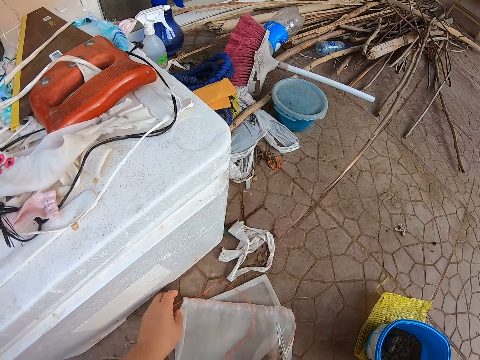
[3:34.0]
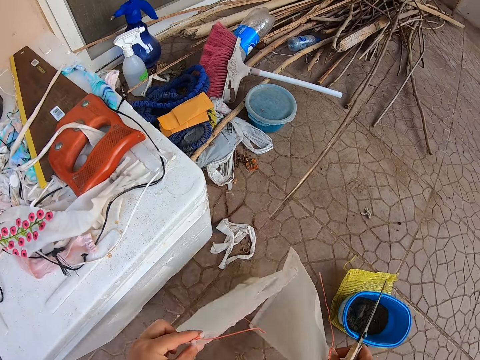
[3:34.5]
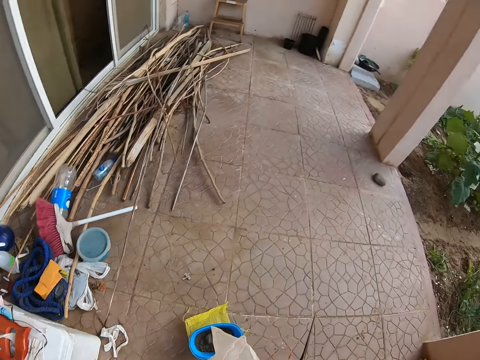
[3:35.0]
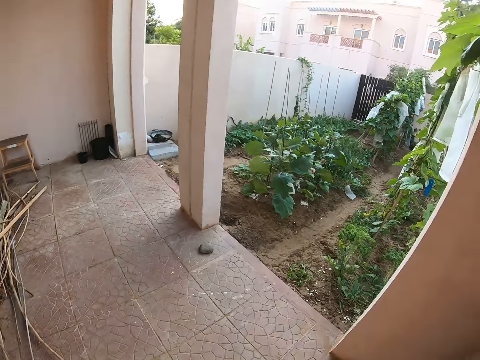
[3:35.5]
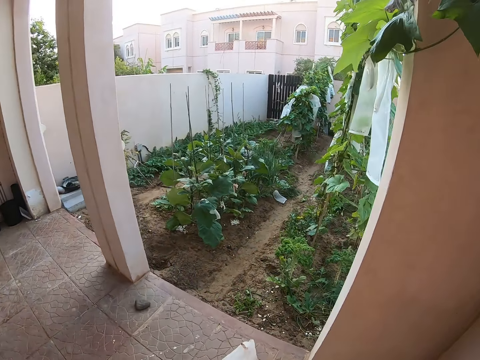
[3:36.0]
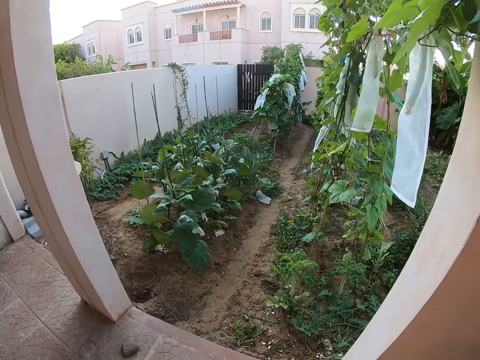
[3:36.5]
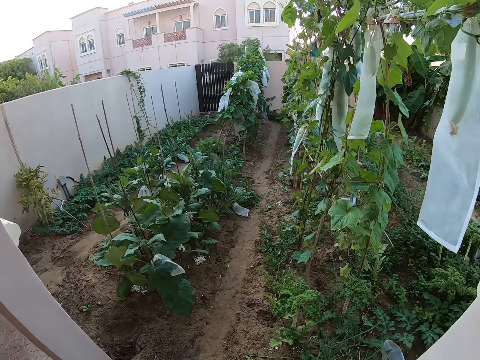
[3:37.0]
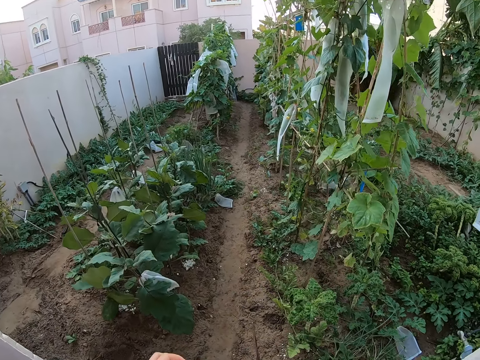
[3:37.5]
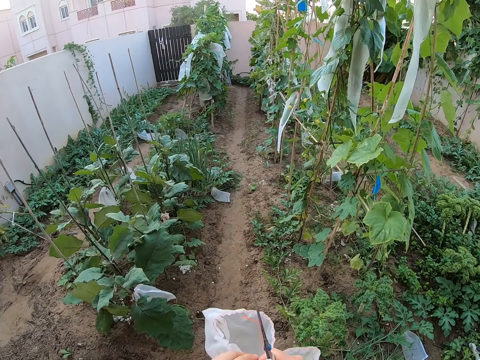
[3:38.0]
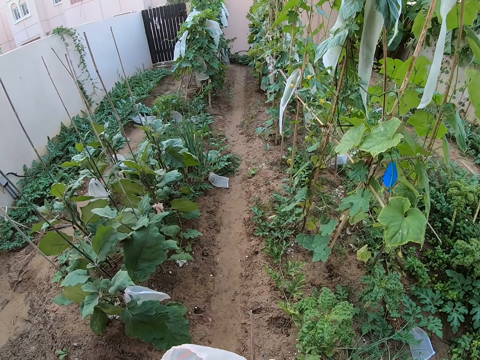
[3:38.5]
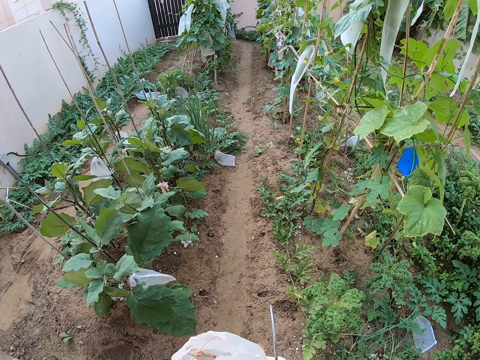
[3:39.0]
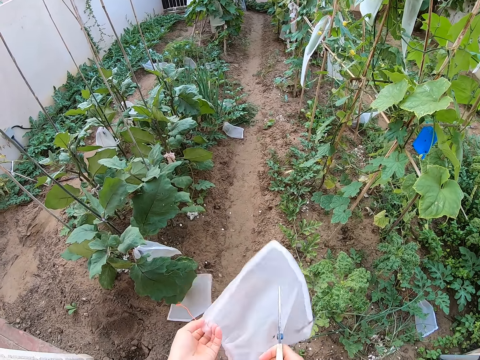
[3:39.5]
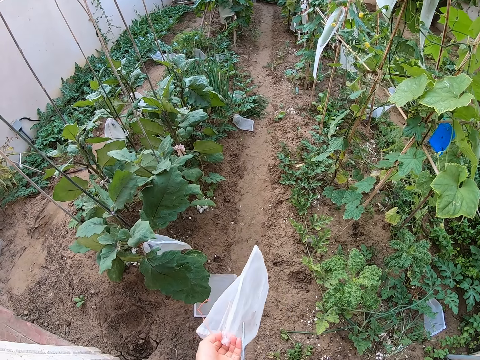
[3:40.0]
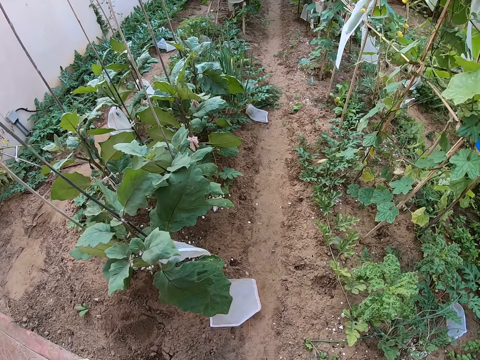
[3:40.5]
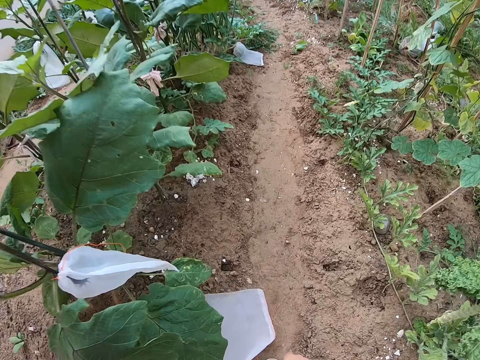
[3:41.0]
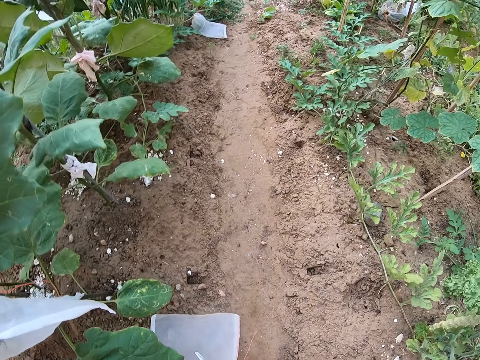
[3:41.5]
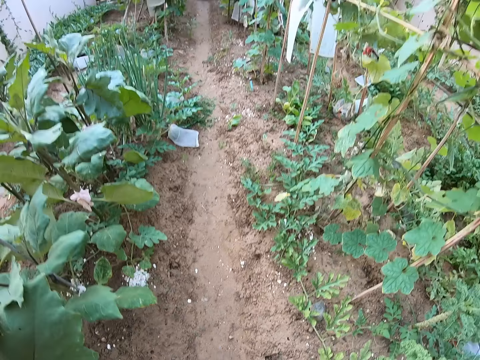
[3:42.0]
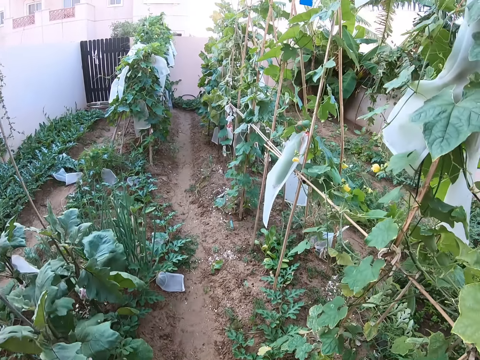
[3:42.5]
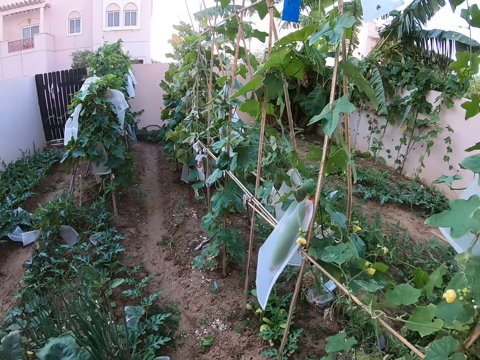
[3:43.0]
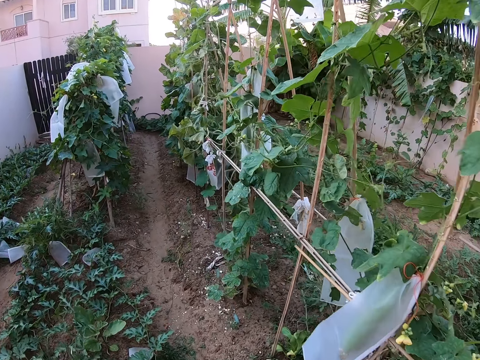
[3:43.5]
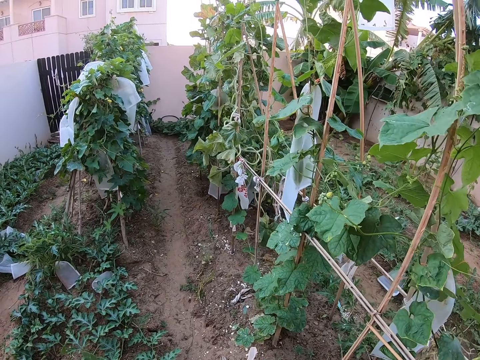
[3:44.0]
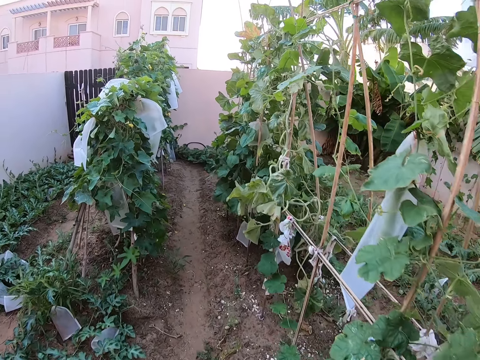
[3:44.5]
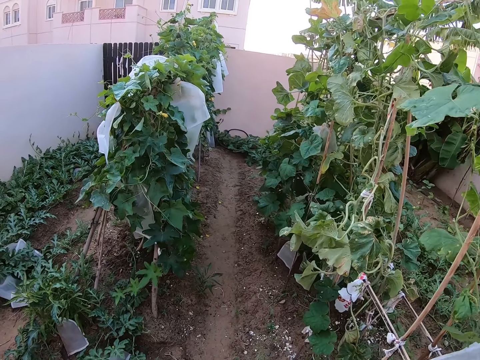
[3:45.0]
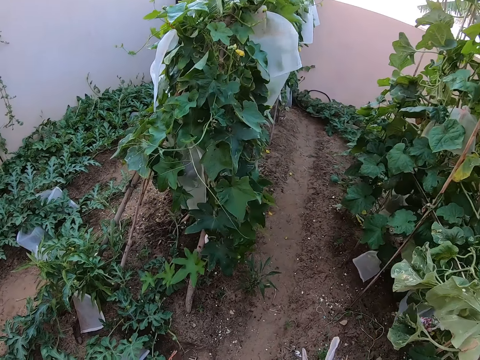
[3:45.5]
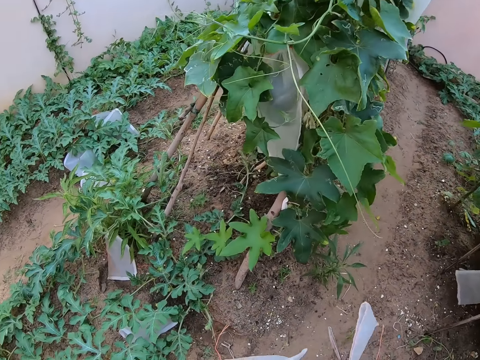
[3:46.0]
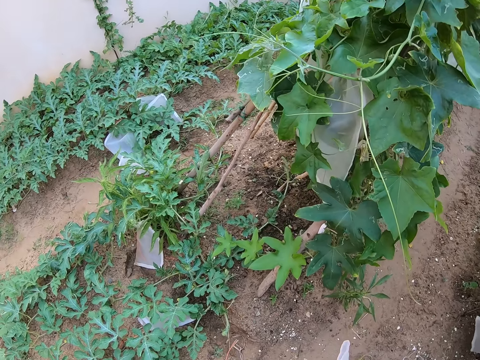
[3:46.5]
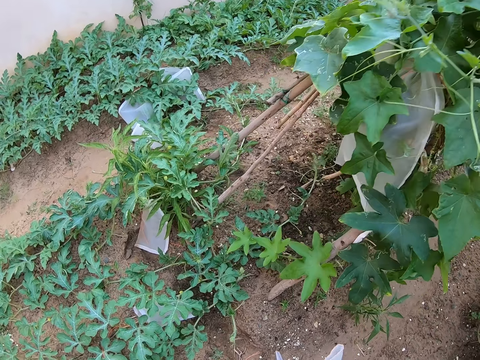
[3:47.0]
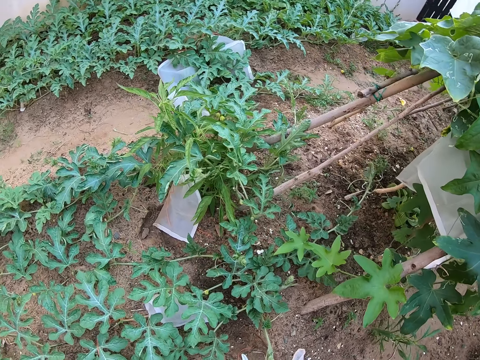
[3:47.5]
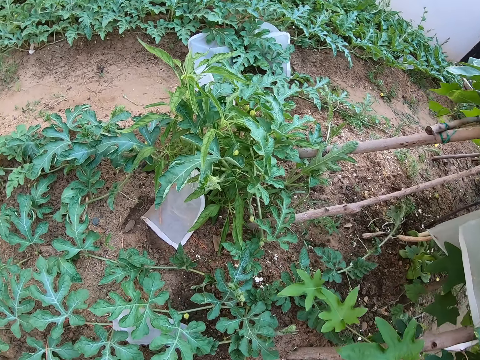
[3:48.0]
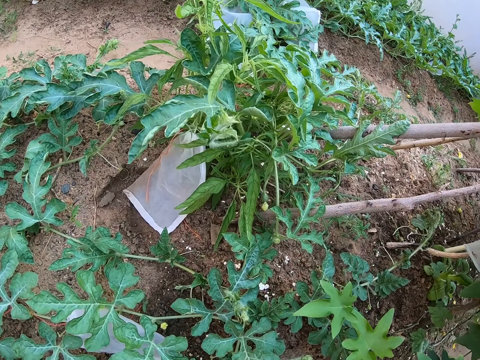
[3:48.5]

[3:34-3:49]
The camera wearer lifts the nylon bags or a paper from the floor. They walk in the garden. They drop a nylon bag on the ground. They pick the nylon bag from the ground. They walk forward.

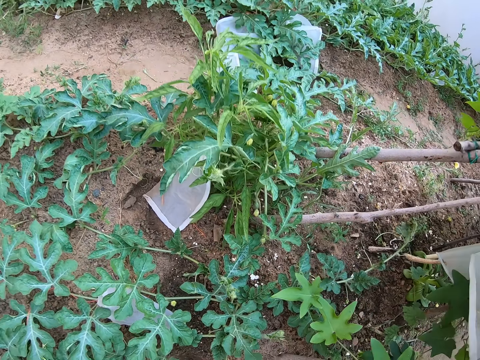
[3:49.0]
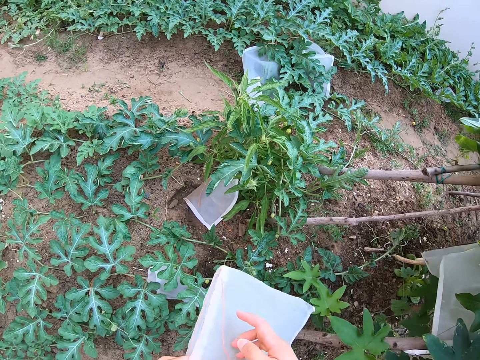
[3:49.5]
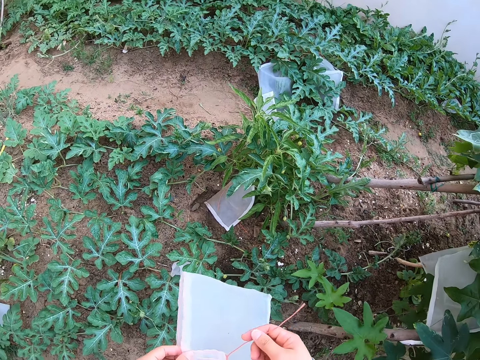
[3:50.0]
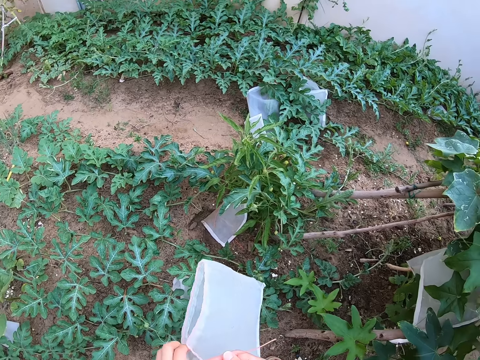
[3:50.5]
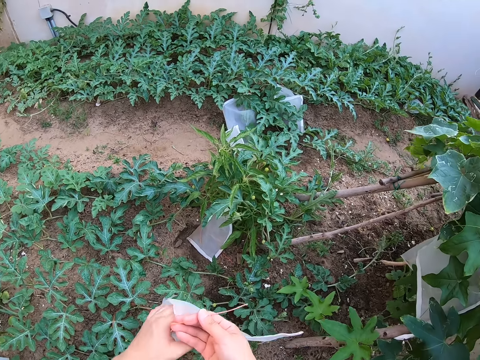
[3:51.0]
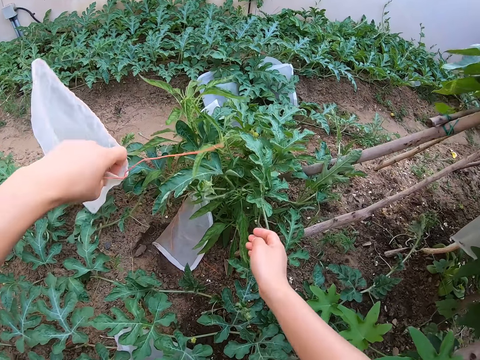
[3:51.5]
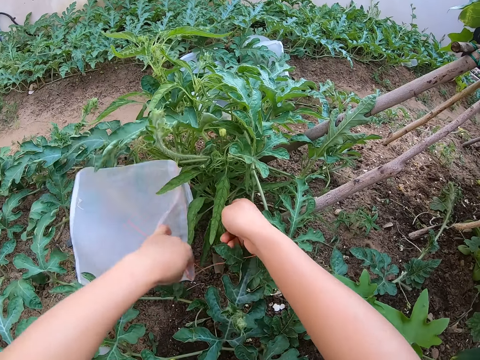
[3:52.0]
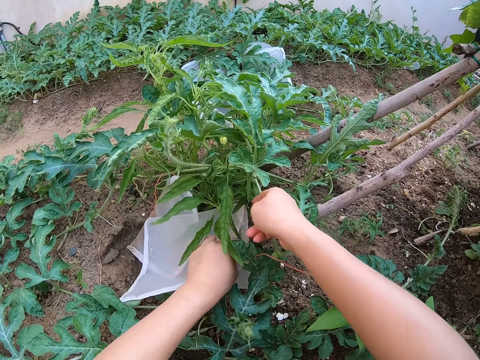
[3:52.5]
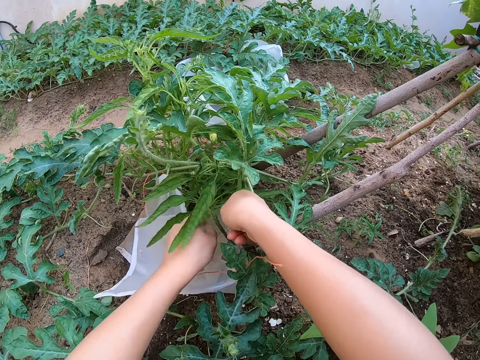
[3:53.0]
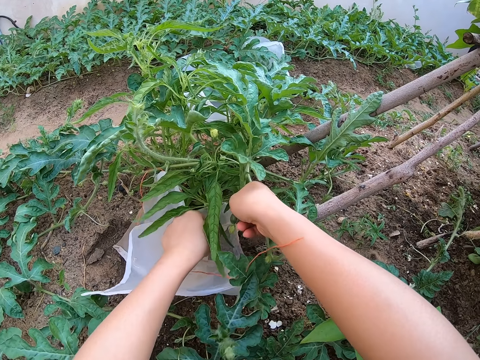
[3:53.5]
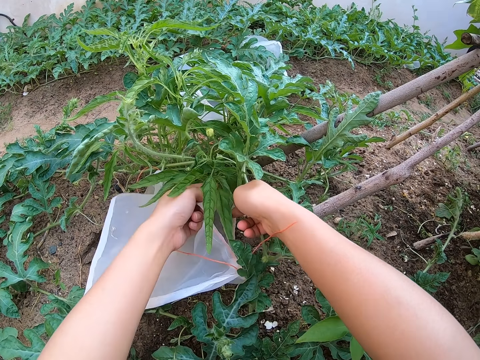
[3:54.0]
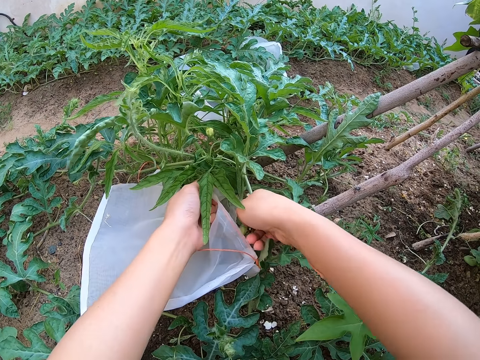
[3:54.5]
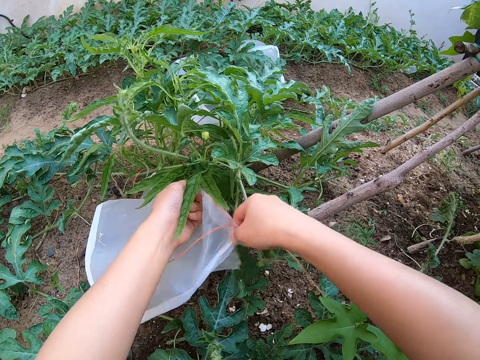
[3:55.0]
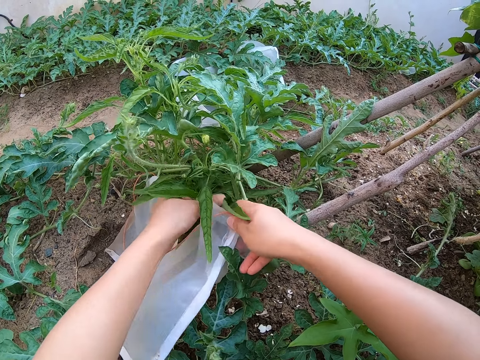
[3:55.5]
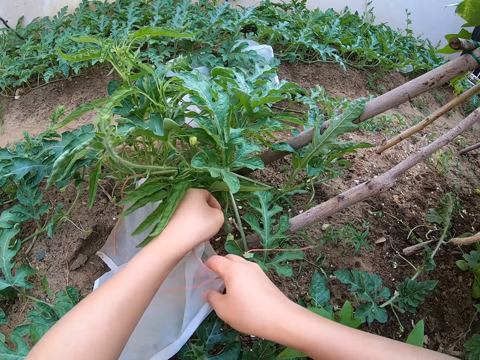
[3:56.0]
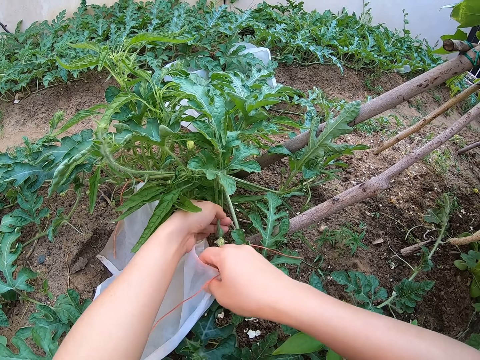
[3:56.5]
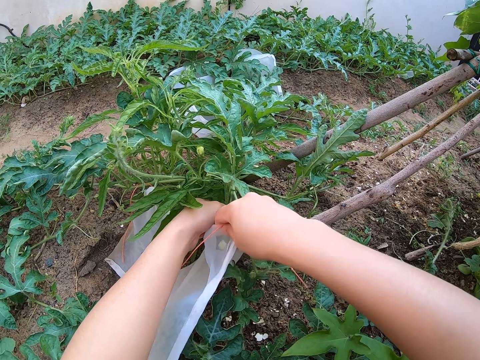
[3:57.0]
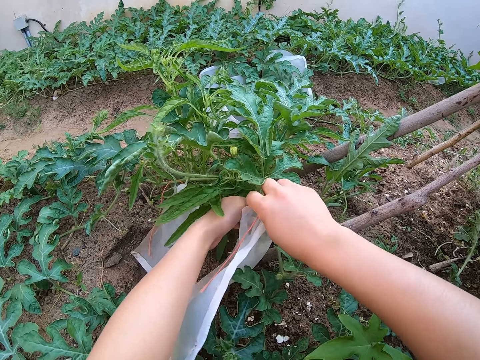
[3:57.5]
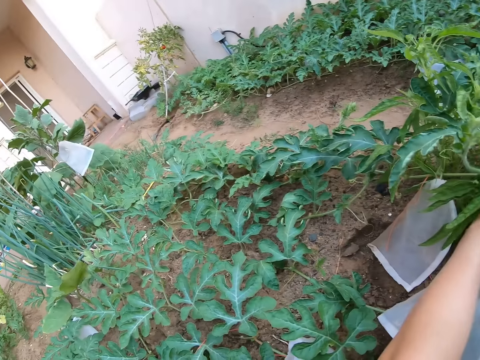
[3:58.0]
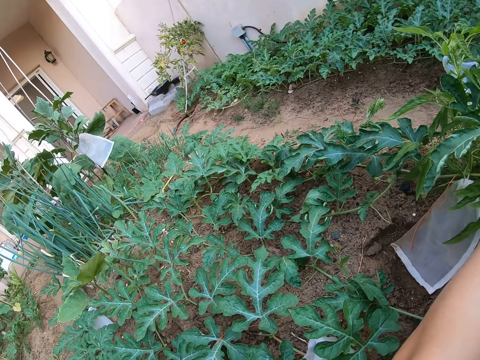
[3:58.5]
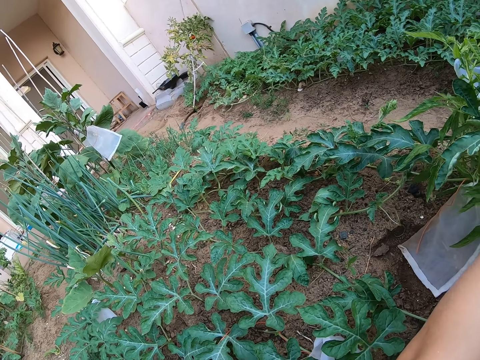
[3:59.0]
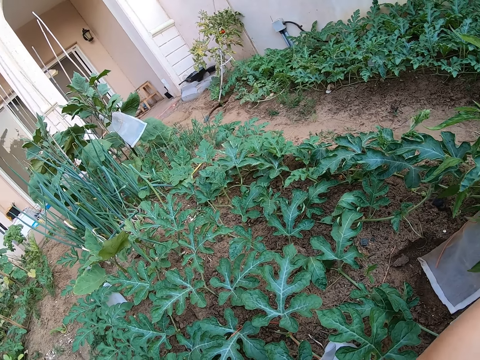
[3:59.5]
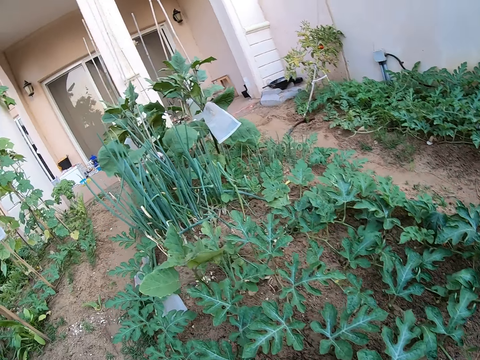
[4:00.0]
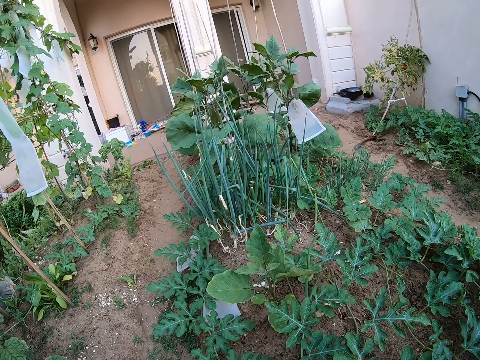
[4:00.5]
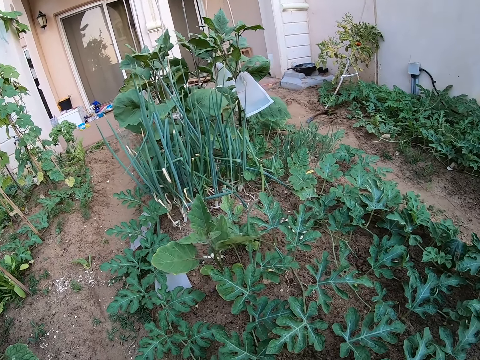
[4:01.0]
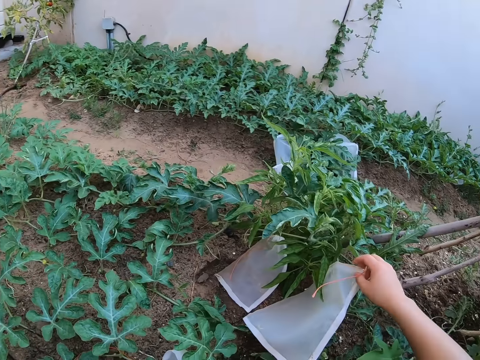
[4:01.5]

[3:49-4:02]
The camera wearer covers the plant with the paper. They hold a watermelon fruit. They look around the garden.
